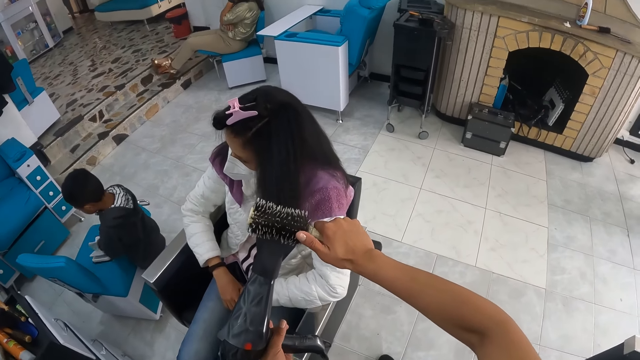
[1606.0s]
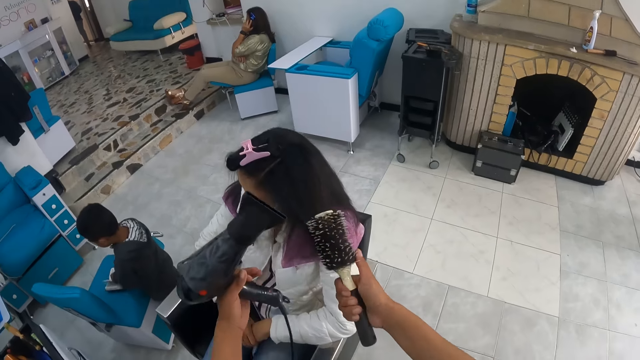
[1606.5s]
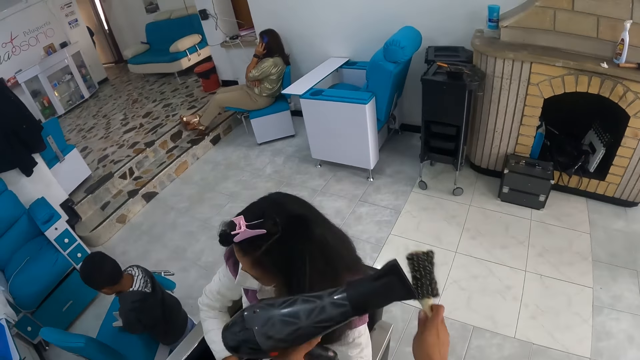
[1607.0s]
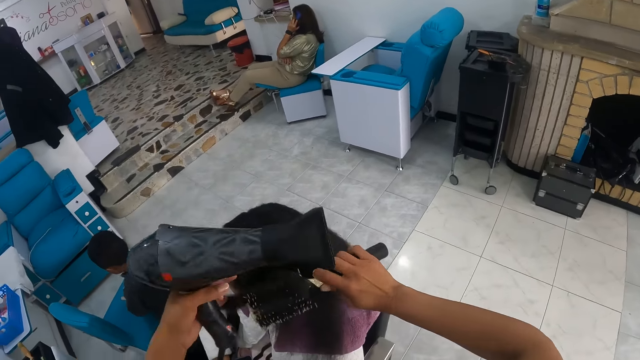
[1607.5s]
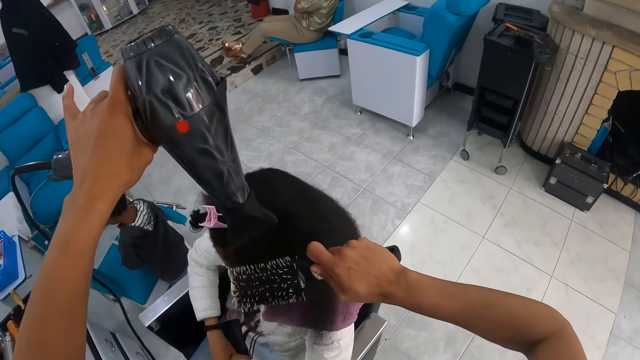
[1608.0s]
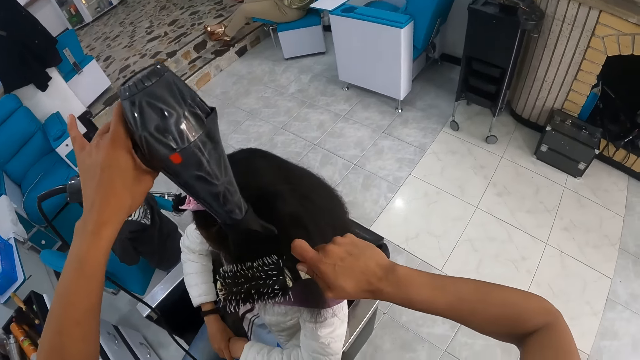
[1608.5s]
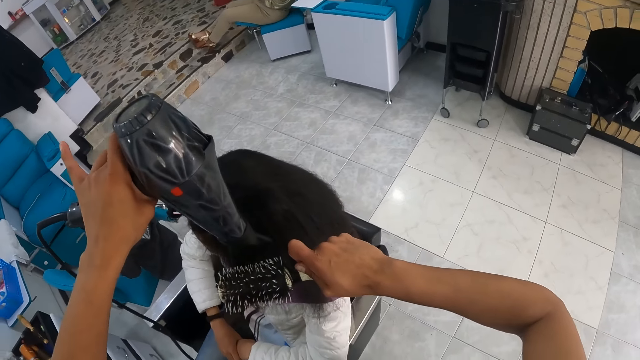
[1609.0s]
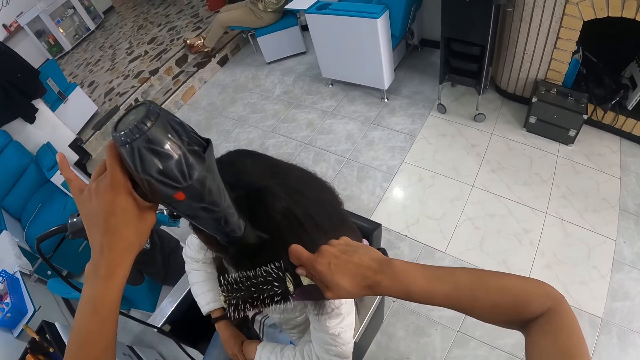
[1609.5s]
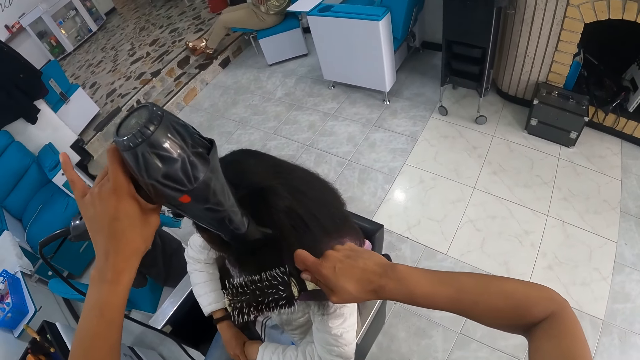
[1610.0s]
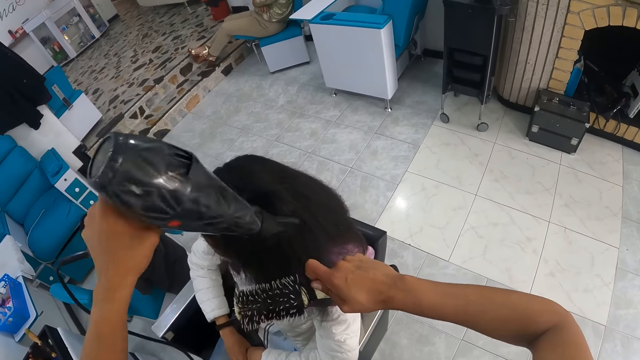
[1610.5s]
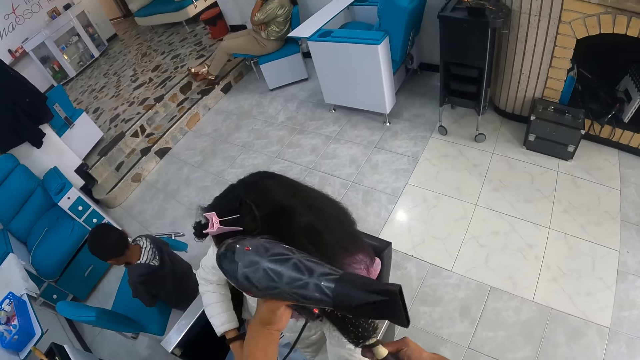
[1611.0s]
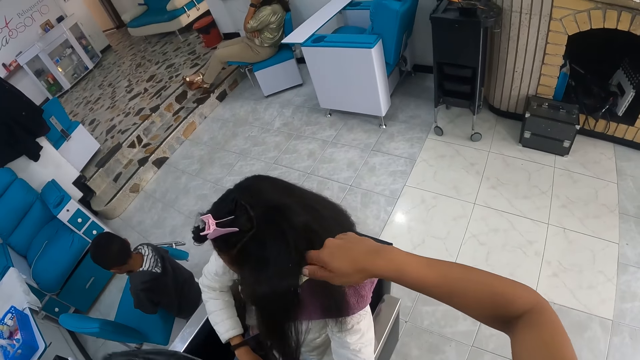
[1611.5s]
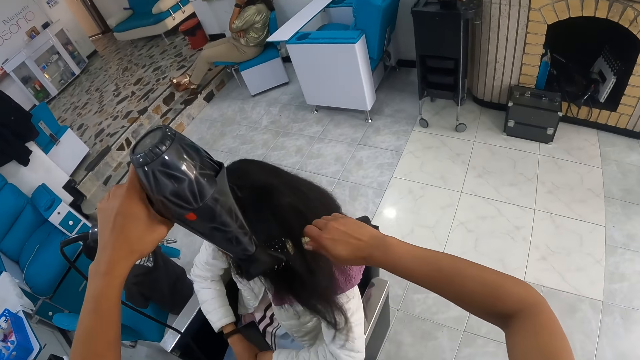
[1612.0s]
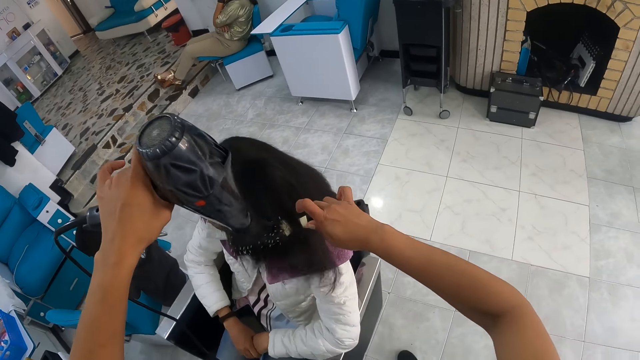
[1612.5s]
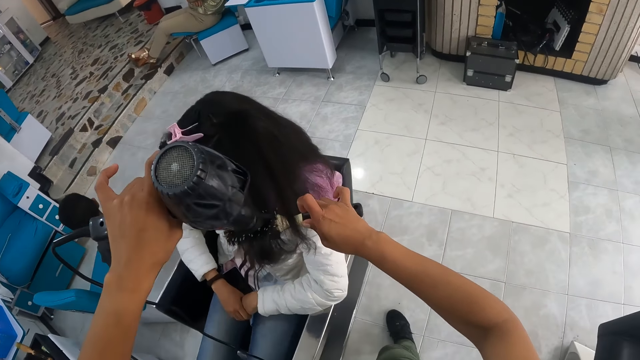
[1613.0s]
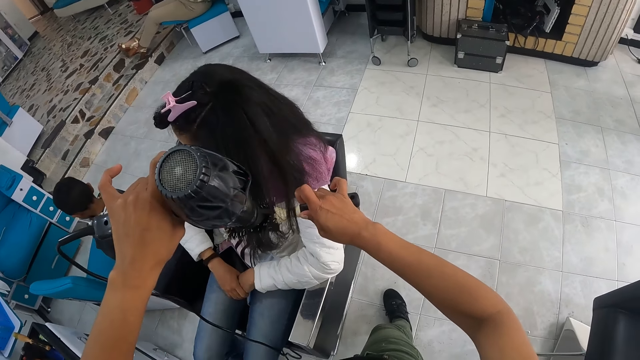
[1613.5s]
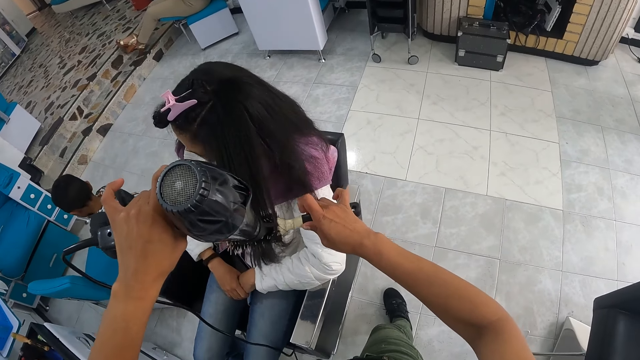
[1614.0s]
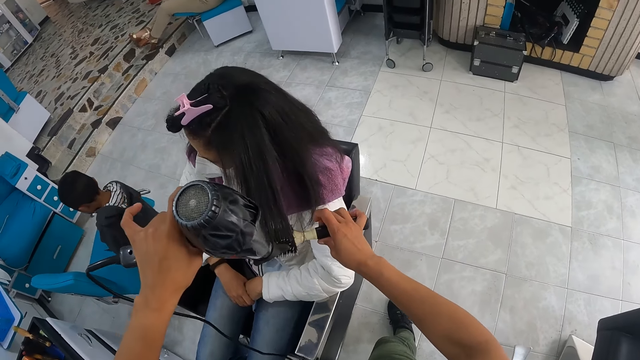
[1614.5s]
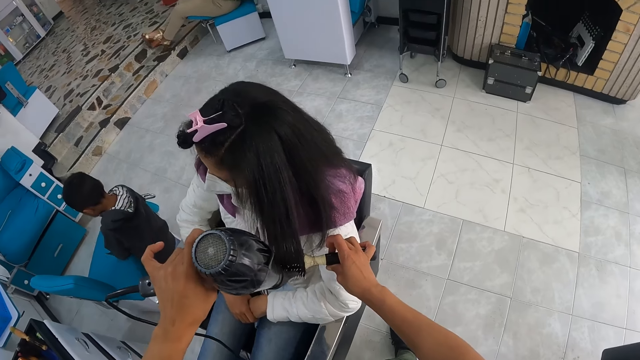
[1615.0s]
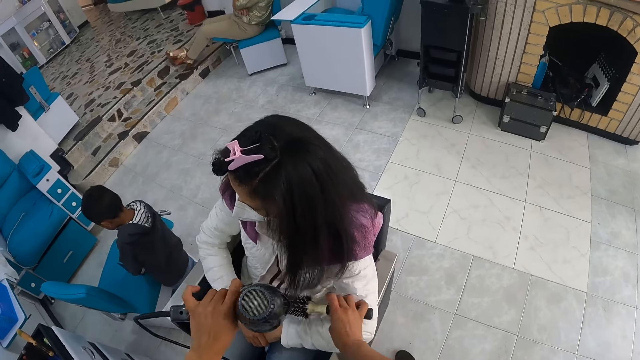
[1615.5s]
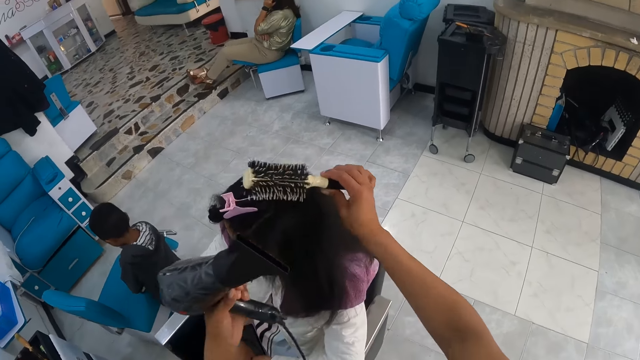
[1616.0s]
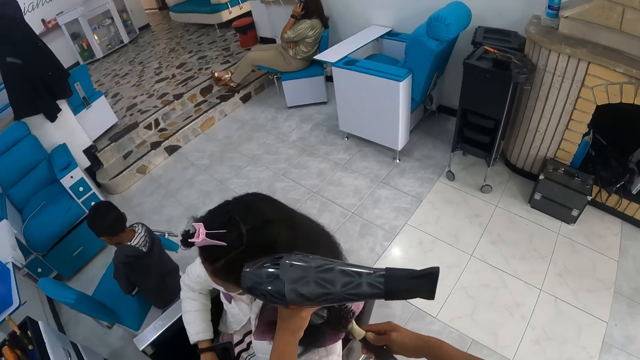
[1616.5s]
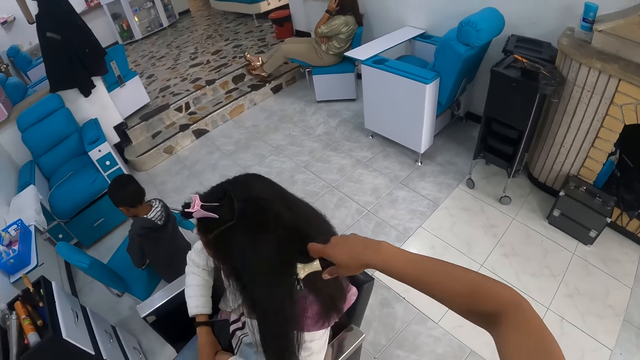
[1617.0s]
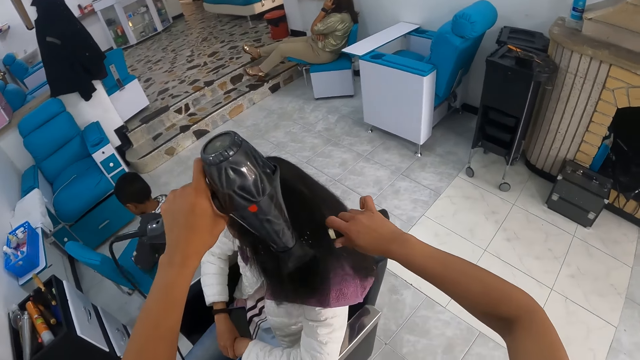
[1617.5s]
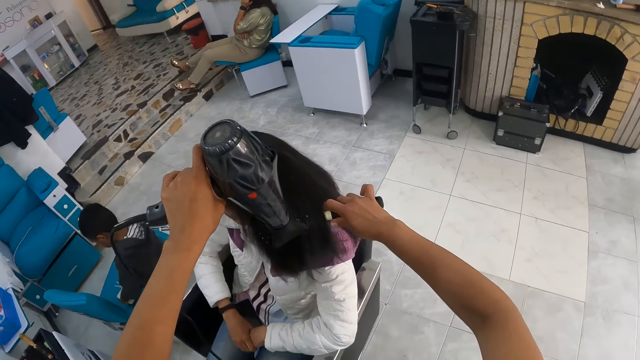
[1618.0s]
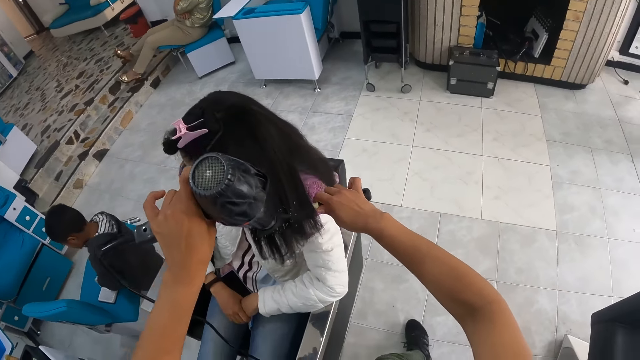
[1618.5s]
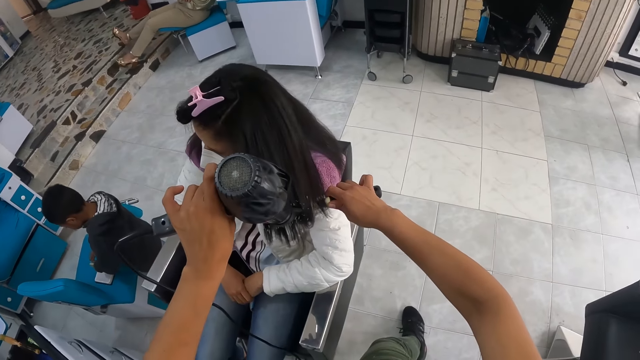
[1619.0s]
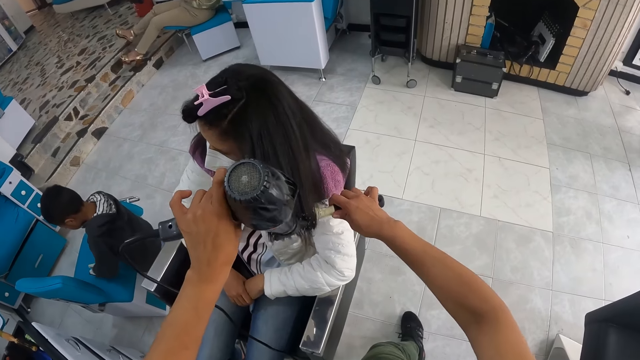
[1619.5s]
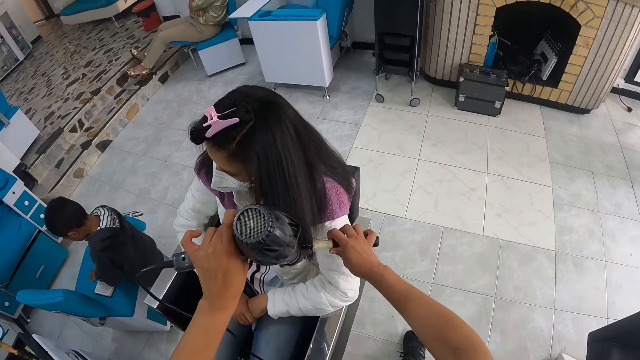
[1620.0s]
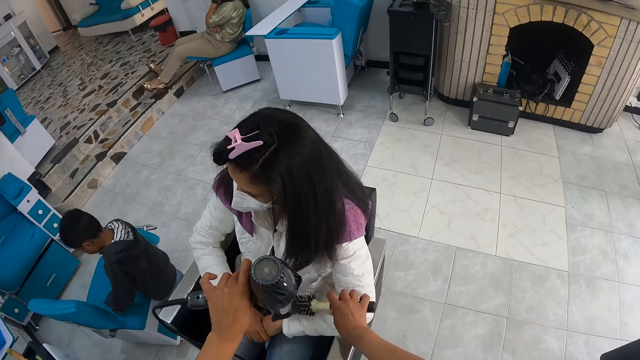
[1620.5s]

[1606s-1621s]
The camera wearer holds the woman's hair with her left hand repeatedly.

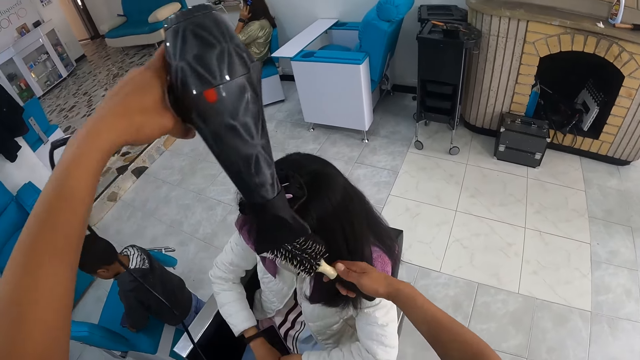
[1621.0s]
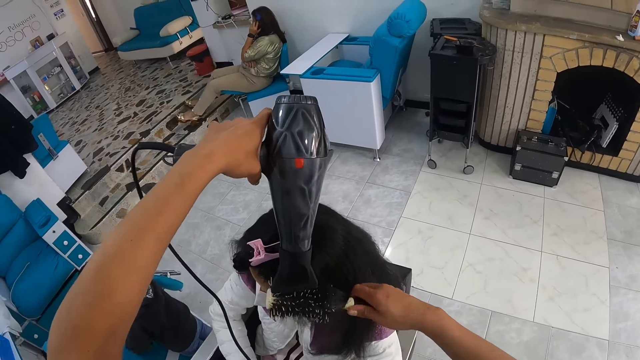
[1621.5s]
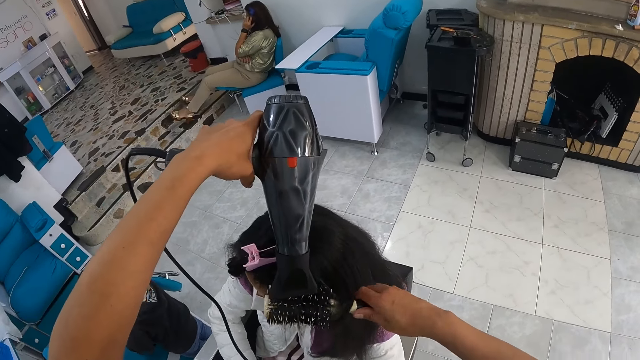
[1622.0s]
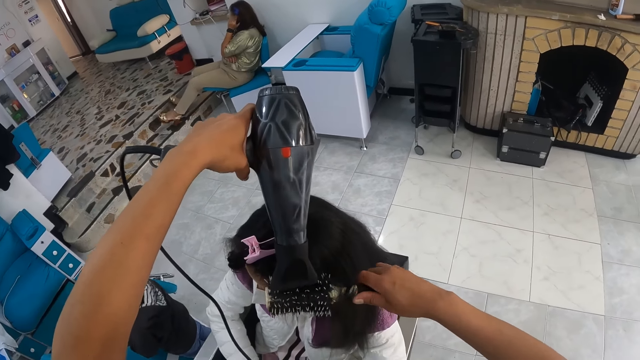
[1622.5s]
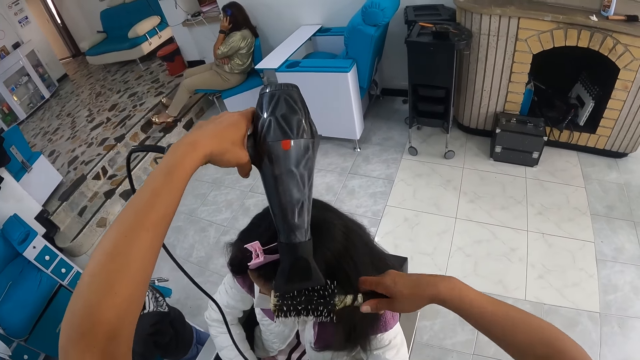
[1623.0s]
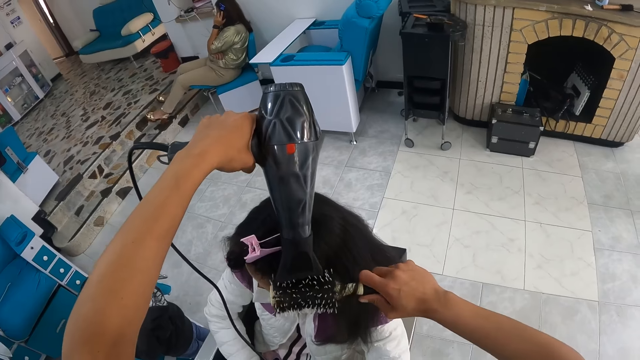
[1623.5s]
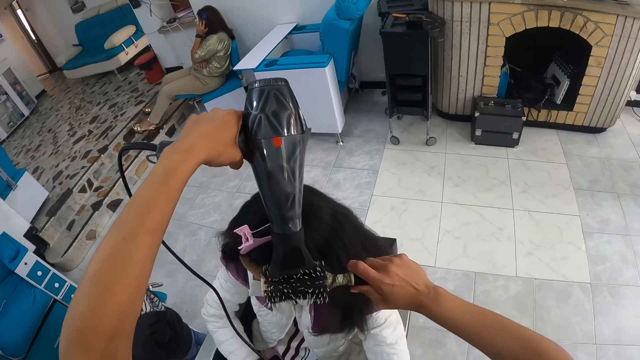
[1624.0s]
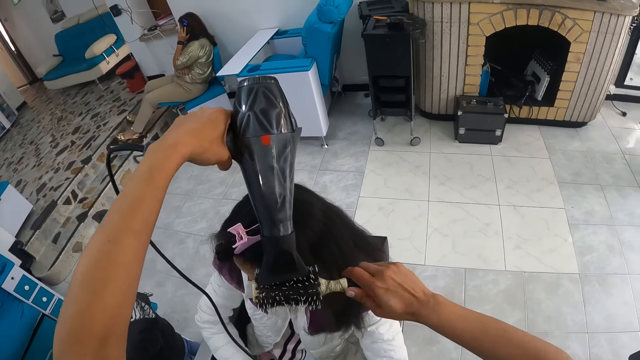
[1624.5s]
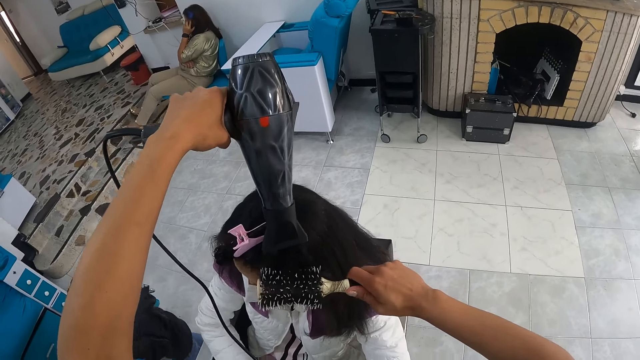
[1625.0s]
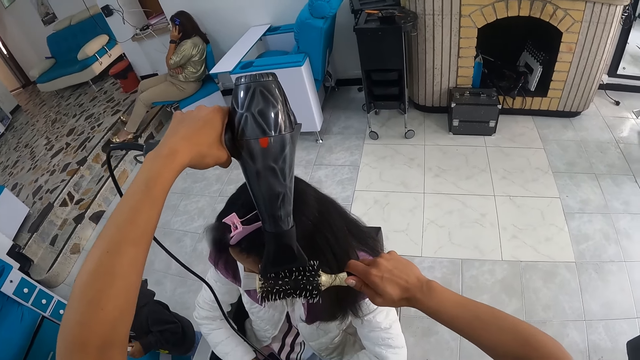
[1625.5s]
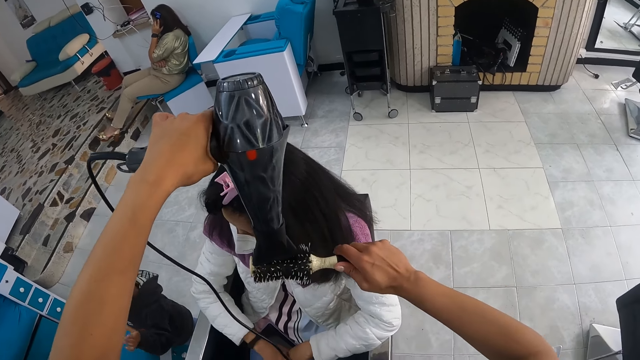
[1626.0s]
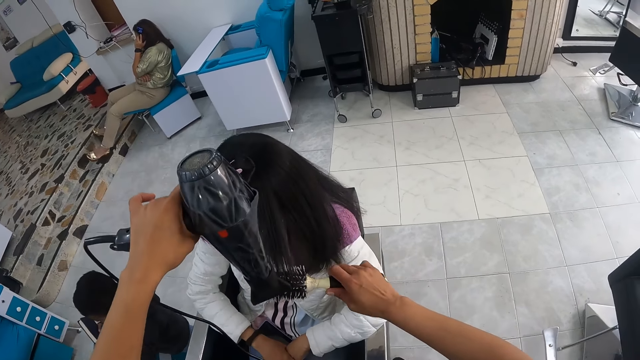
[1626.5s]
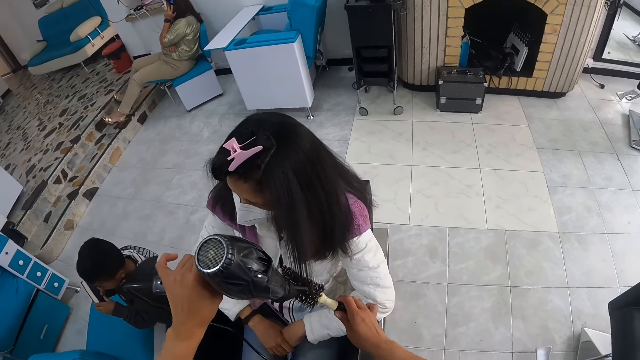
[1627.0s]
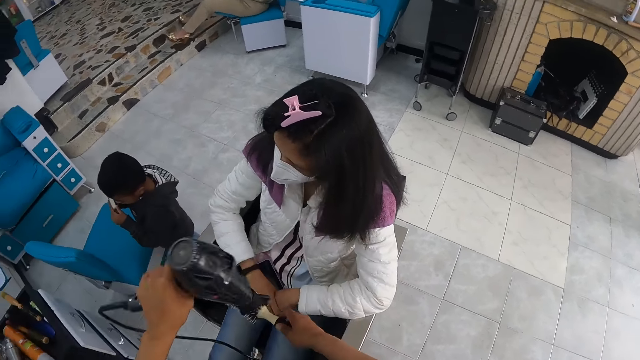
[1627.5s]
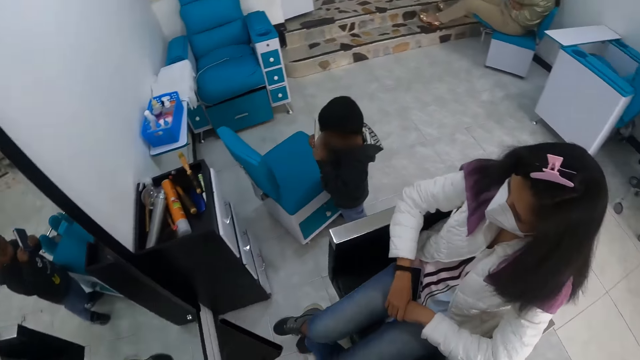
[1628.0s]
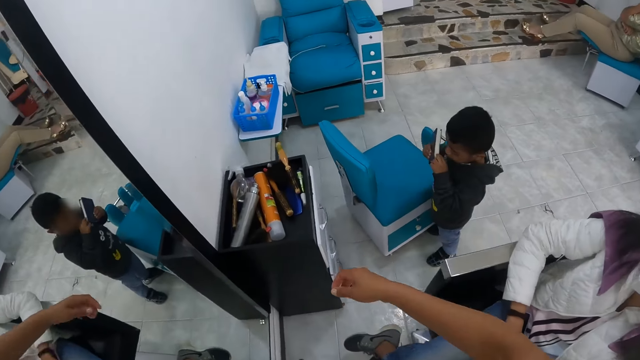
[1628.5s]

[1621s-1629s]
The boy holds the book with both hands. The camera wearer picks a comb.
